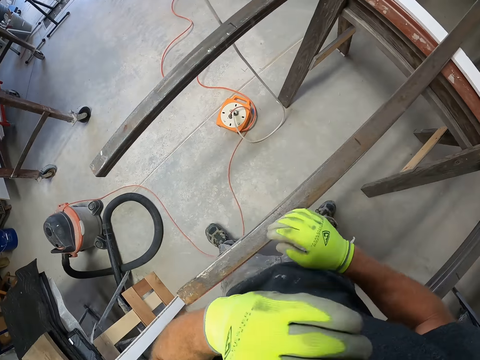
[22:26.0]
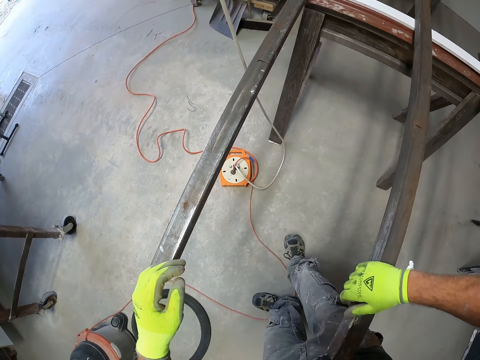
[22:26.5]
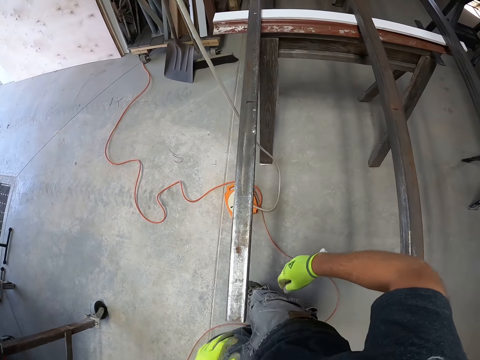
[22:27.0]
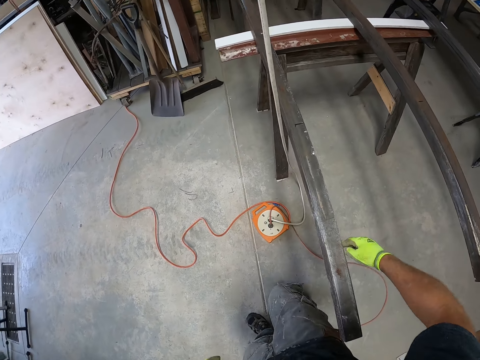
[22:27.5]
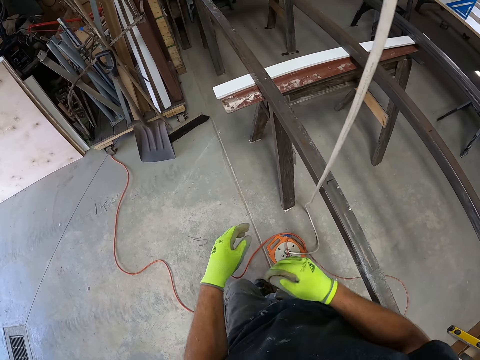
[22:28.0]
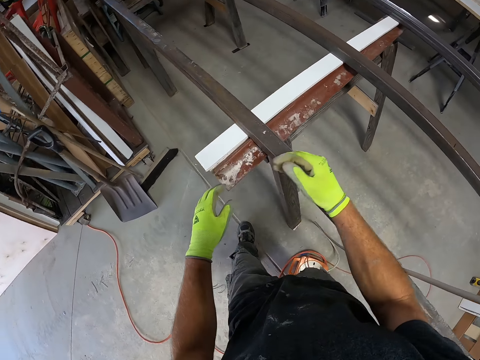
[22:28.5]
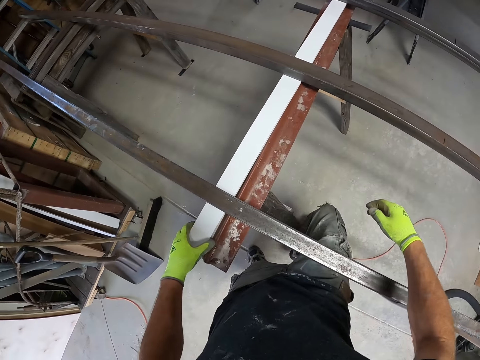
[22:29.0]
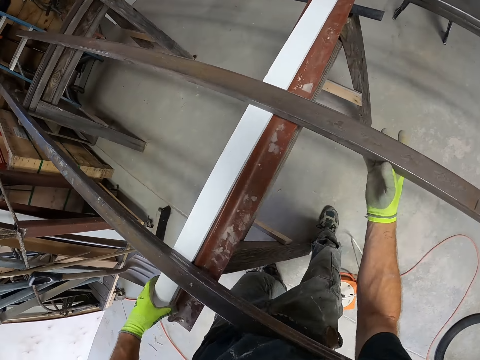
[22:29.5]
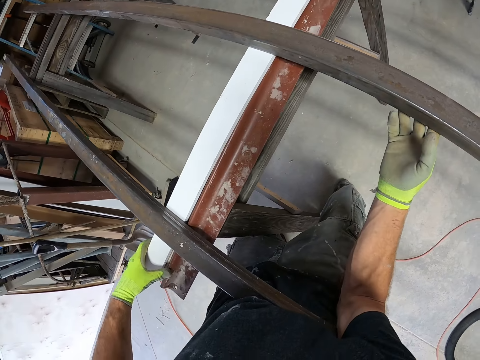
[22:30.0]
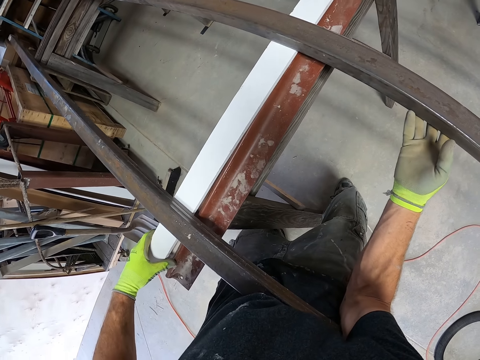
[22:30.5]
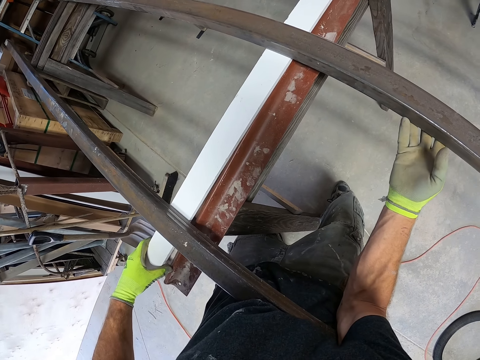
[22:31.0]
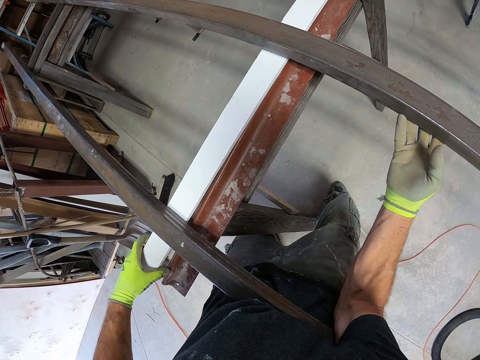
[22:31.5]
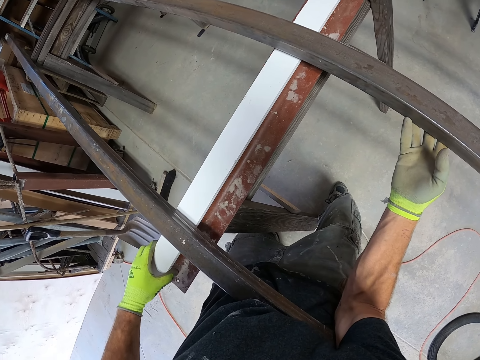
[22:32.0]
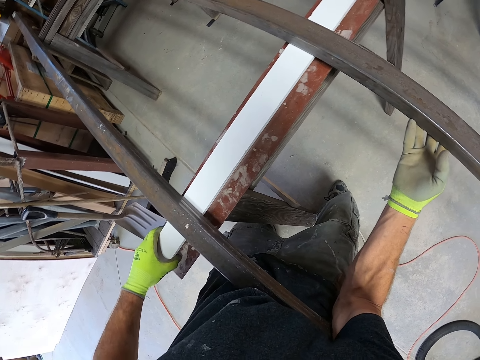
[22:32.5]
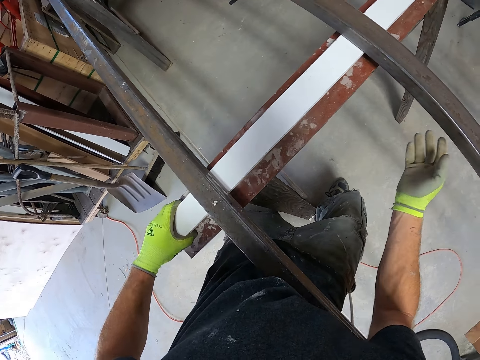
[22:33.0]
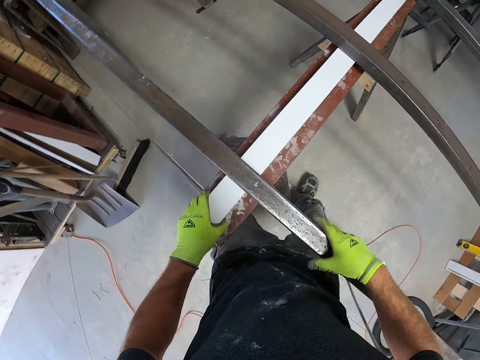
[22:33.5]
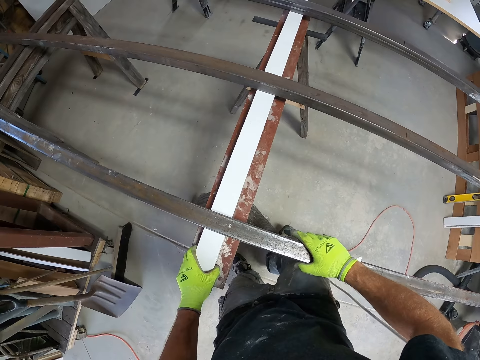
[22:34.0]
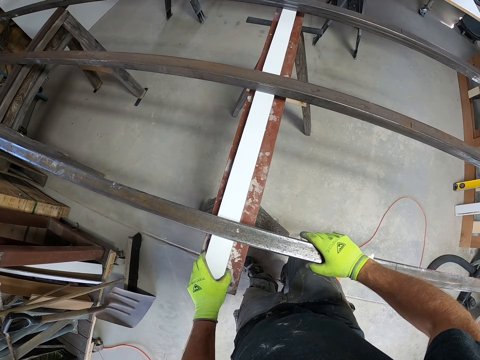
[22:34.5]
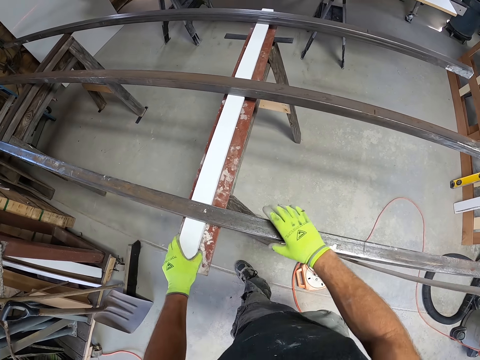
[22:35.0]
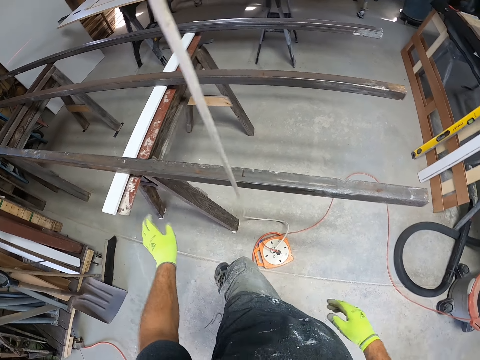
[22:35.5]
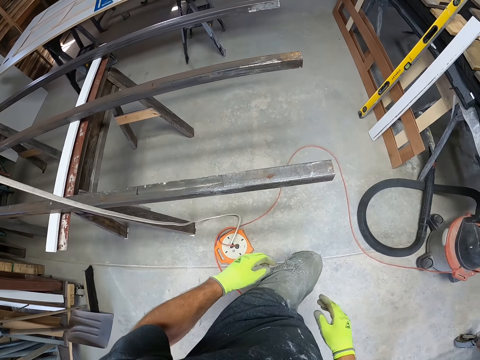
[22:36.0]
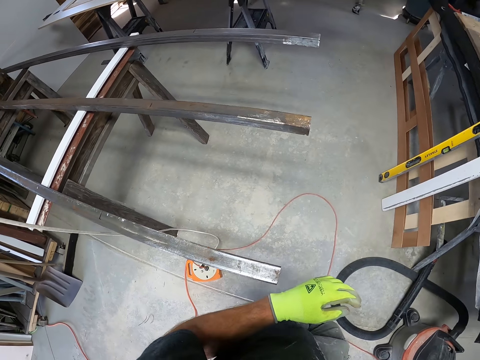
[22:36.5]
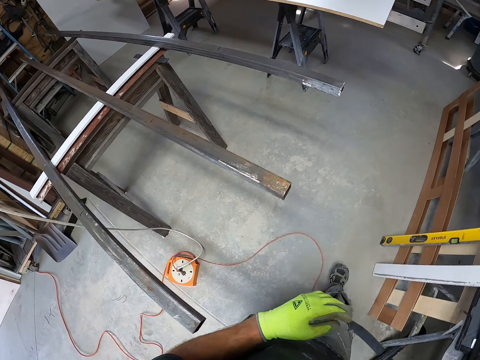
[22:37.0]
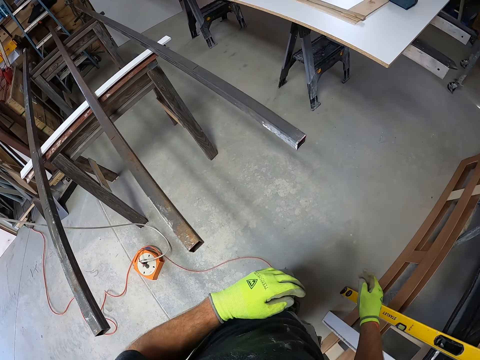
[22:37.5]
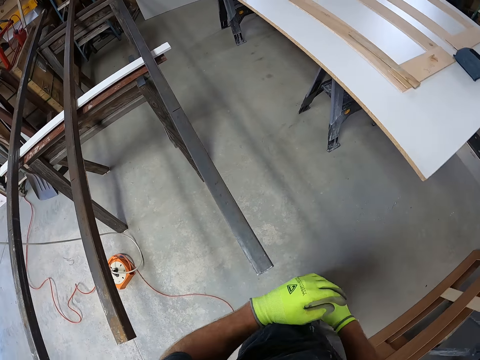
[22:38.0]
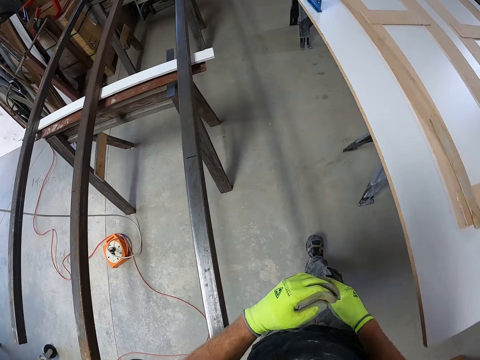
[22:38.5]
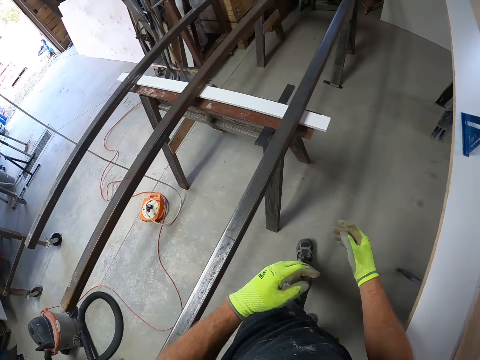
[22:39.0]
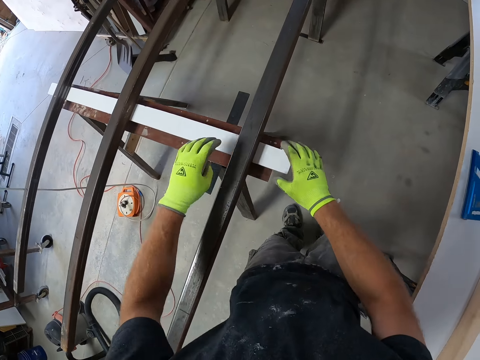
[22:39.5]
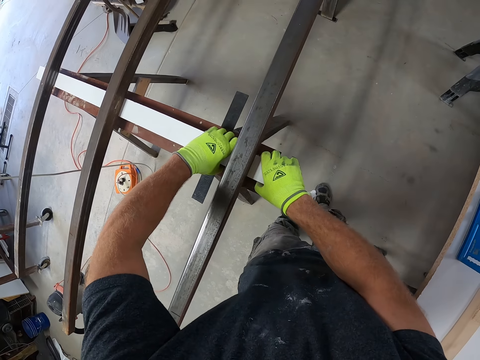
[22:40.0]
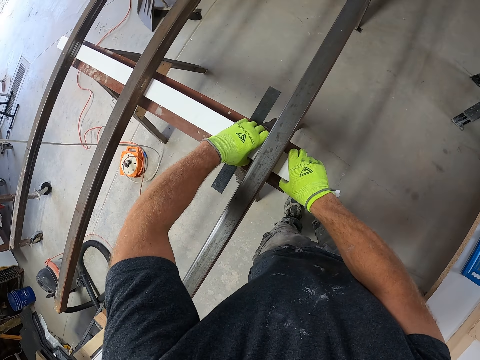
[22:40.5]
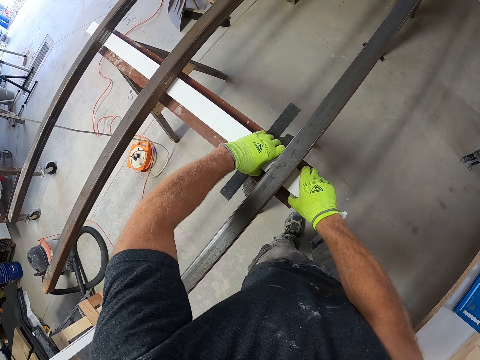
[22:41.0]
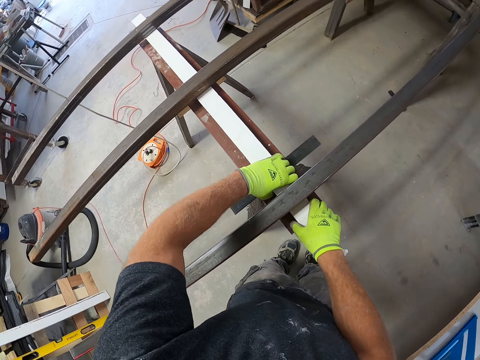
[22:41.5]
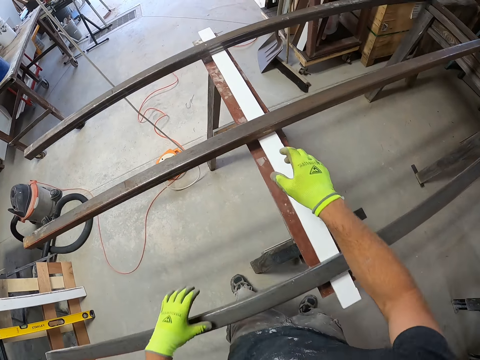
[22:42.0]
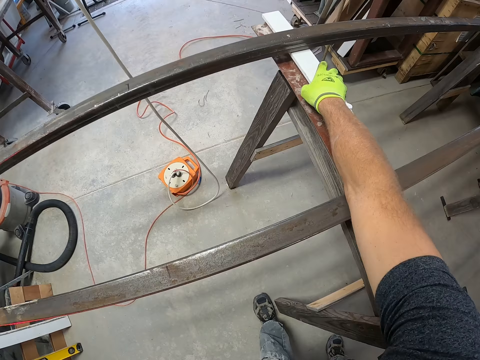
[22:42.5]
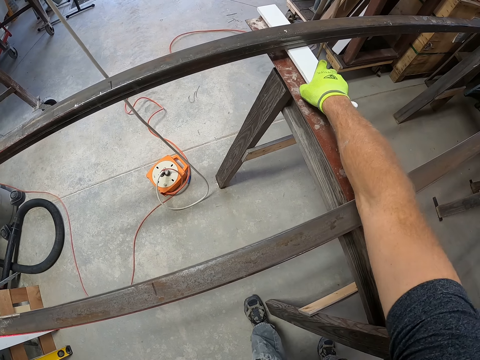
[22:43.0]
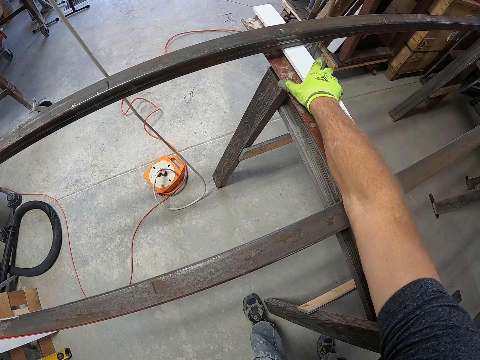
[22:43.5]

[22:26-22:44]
The camera wearer walks around. They adjust the wood underneath the iron. They walk around. They fix the wood on the metal.

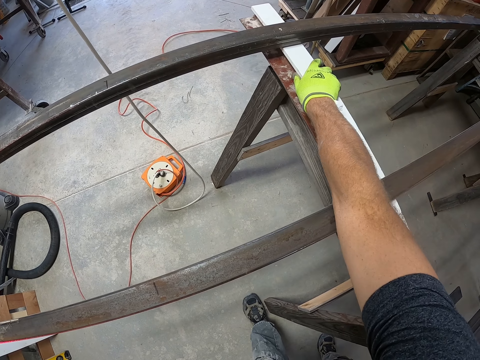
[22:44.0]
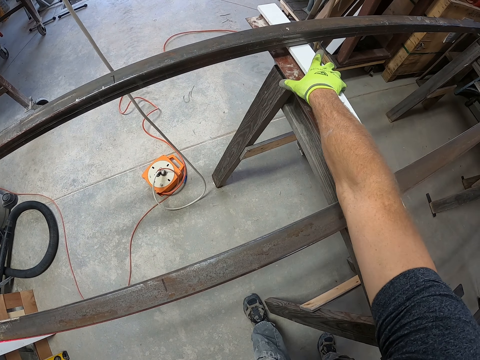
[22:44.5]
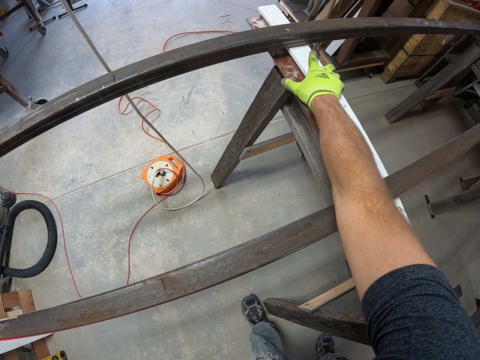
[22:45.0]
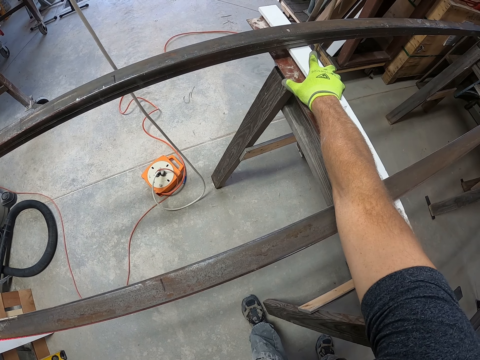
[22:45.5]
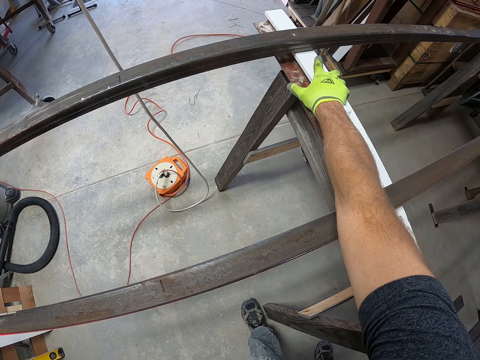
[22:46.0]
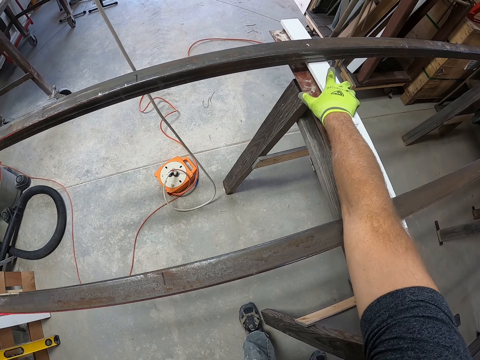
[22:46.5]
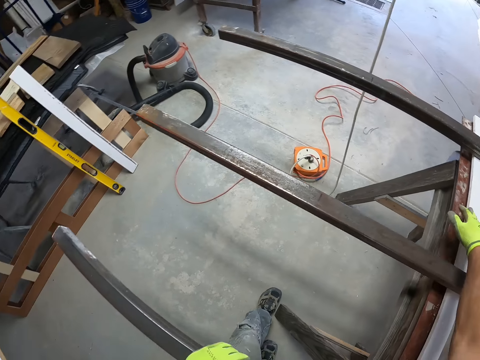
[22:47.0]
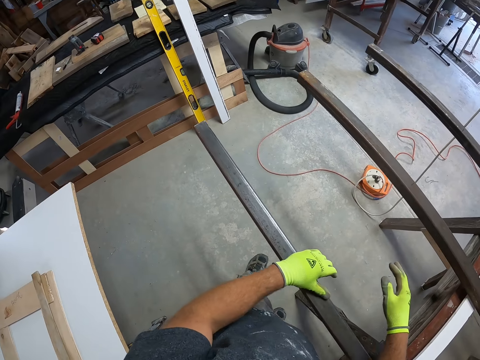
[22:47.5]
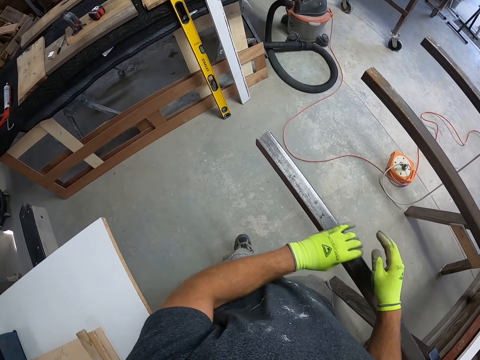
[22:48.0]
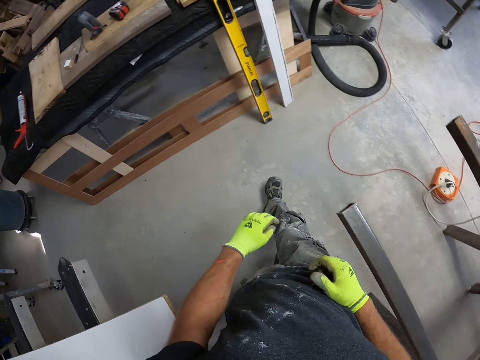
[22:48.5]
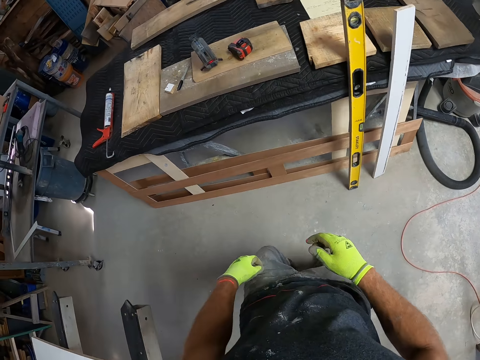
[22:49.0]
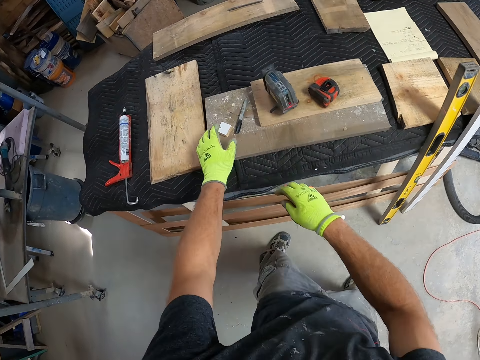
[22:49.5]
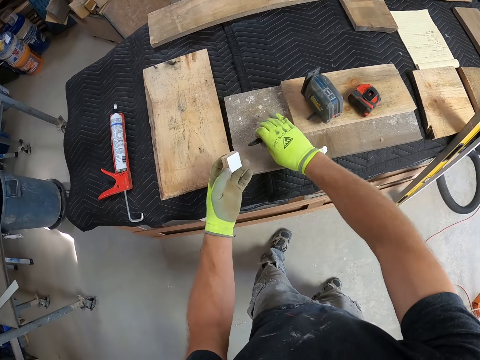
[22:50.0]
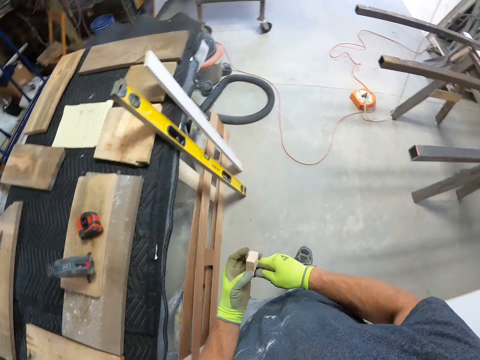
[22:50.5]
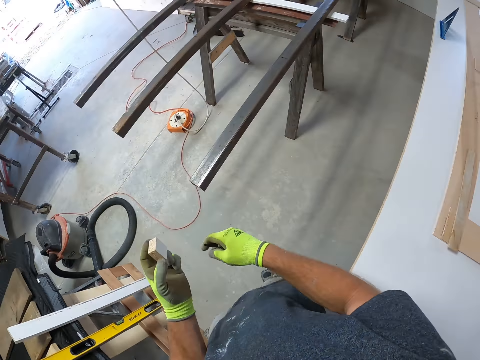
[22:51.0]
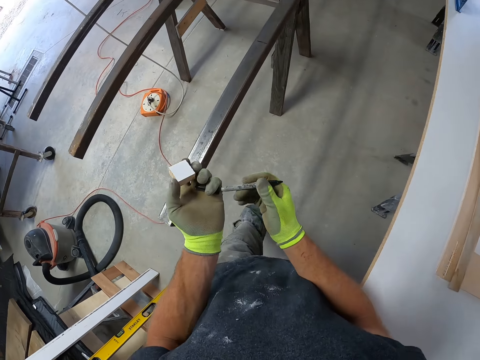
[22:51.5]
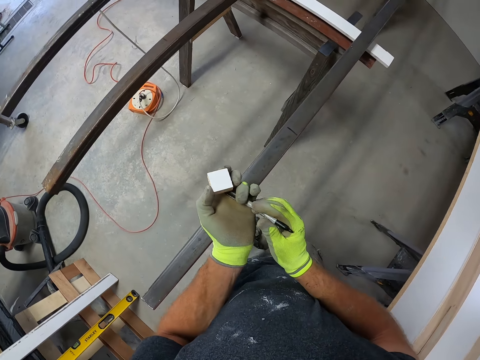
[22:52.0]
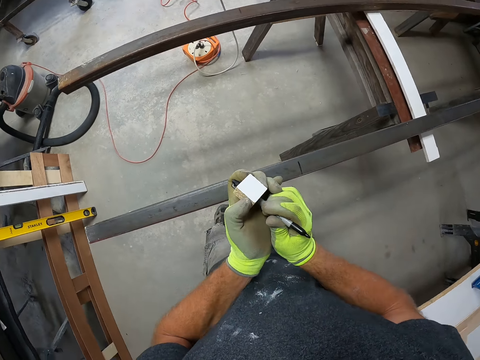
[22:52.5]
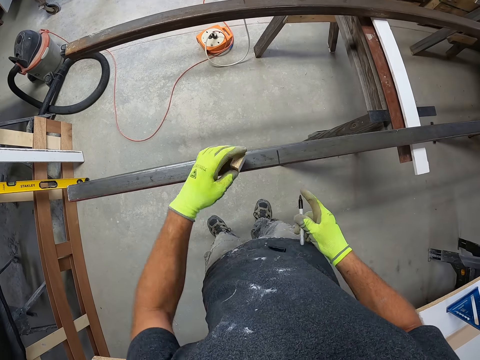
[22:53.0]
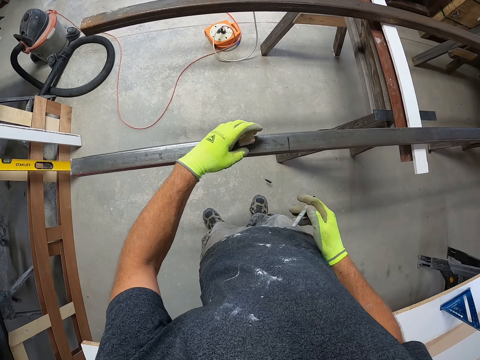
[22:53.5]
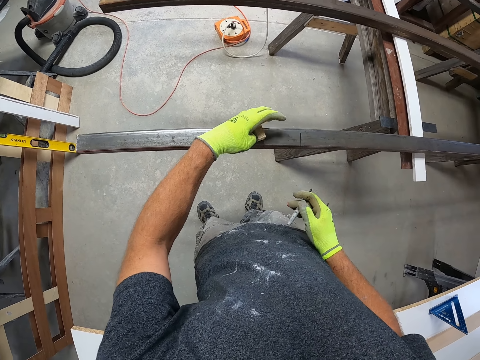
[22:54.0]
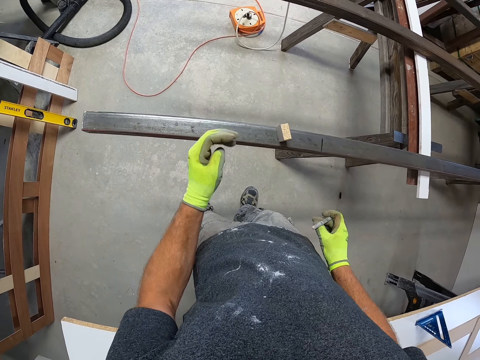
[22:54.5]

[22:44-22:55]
The camera wearer picks a piece of wood from the table. They pick a marker from the table. They drop the lid on the ground. They drop the wood on the iron.
